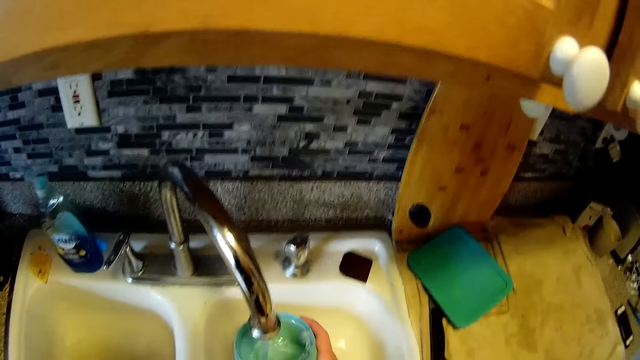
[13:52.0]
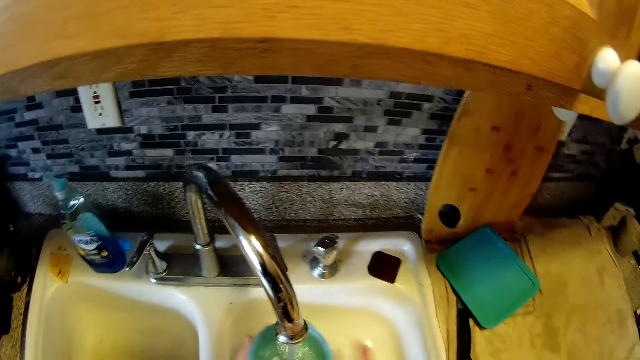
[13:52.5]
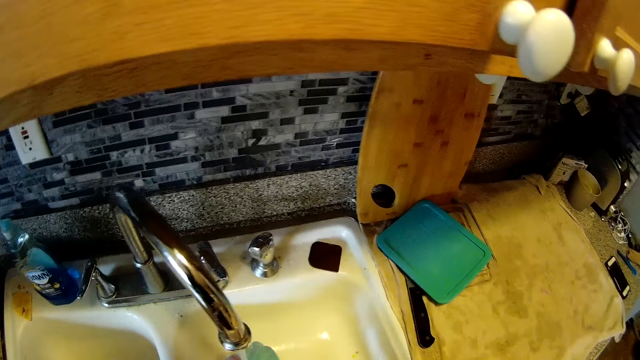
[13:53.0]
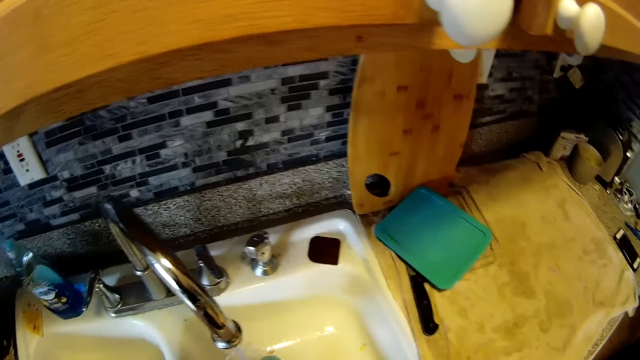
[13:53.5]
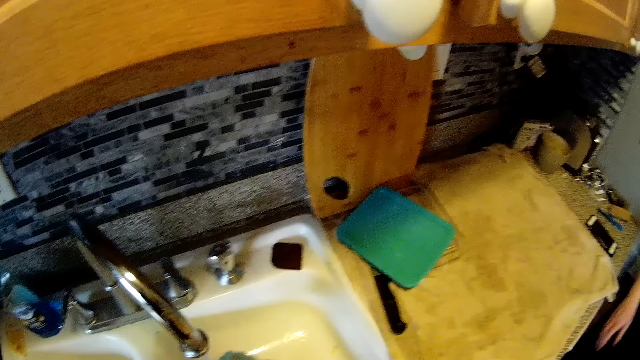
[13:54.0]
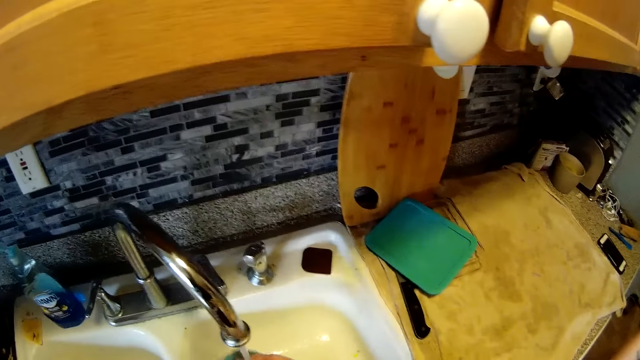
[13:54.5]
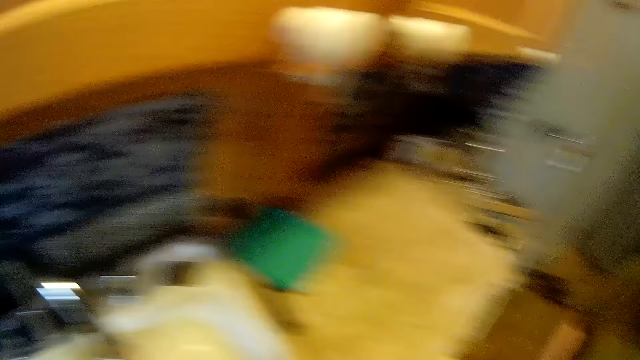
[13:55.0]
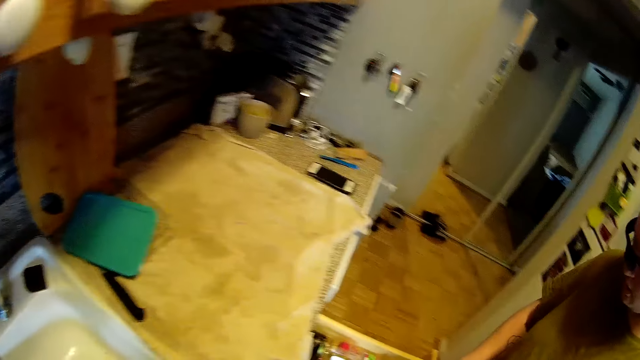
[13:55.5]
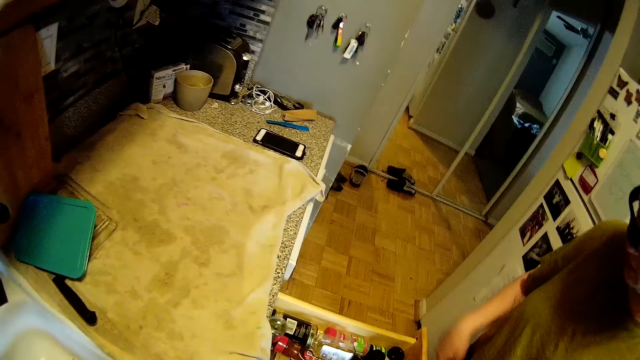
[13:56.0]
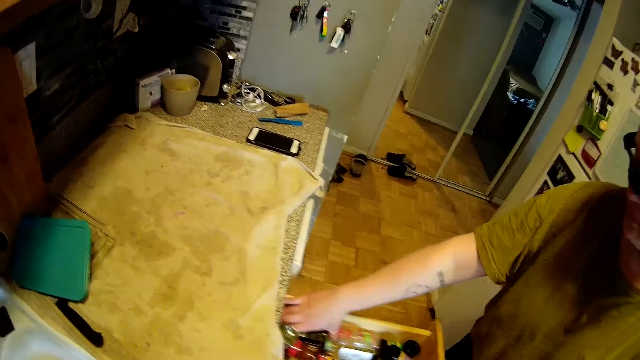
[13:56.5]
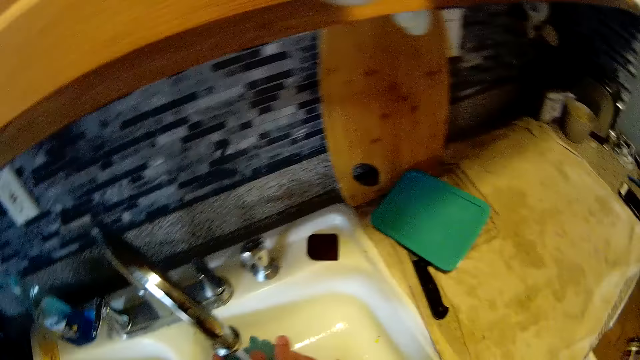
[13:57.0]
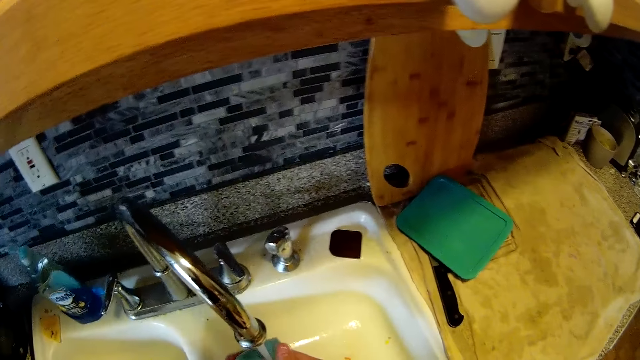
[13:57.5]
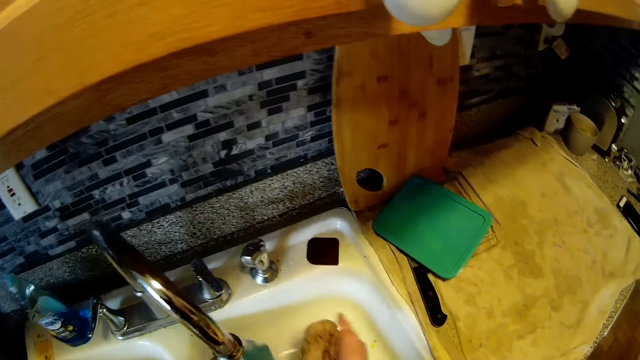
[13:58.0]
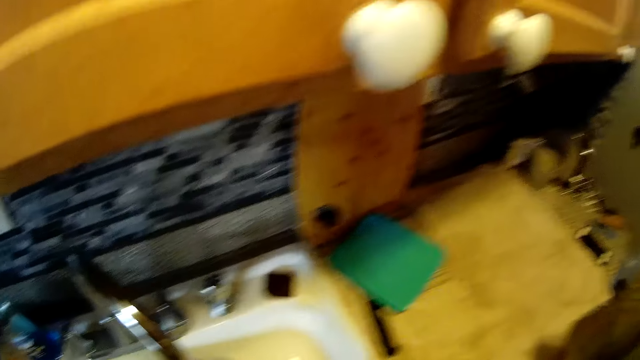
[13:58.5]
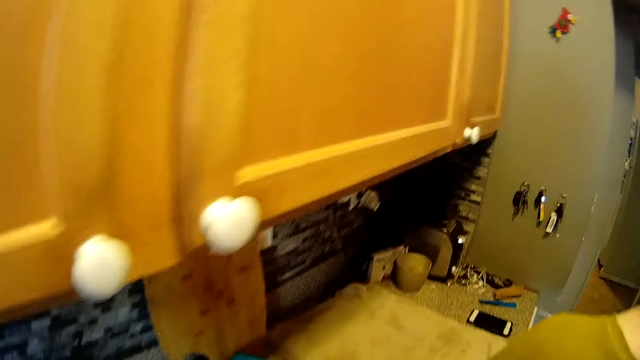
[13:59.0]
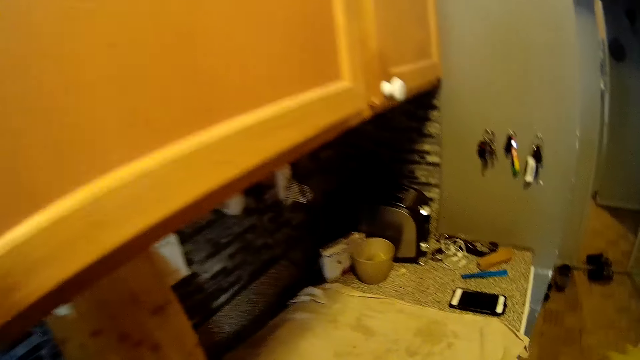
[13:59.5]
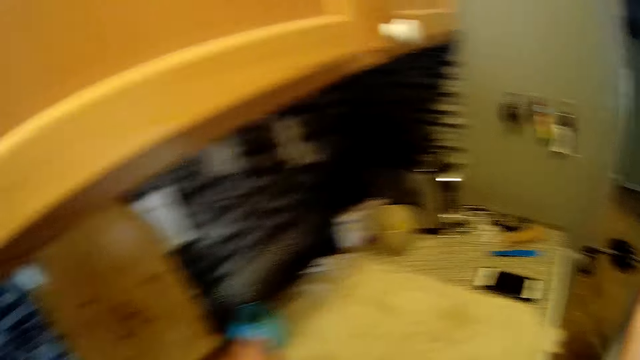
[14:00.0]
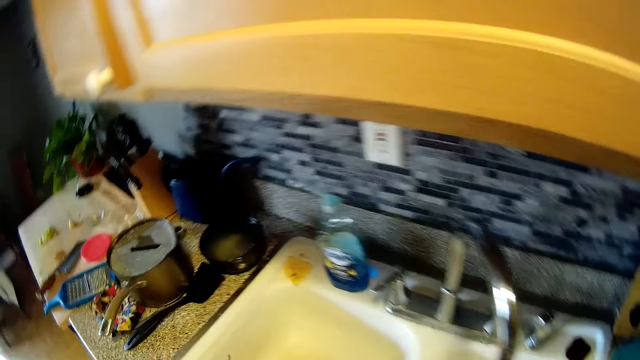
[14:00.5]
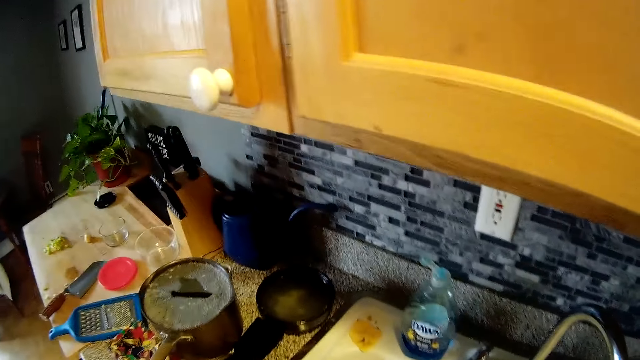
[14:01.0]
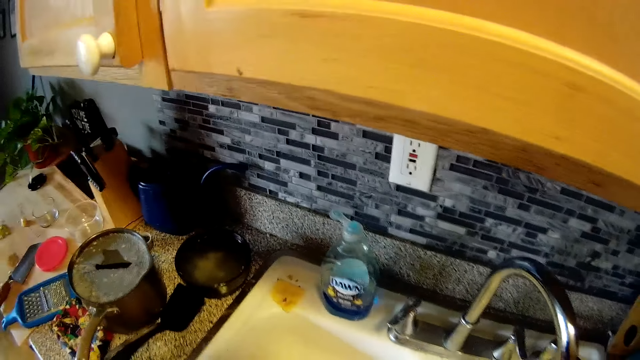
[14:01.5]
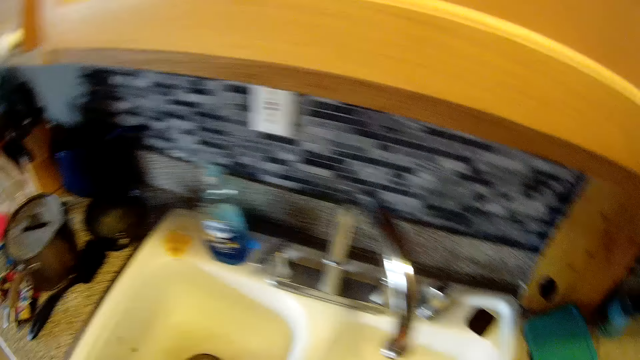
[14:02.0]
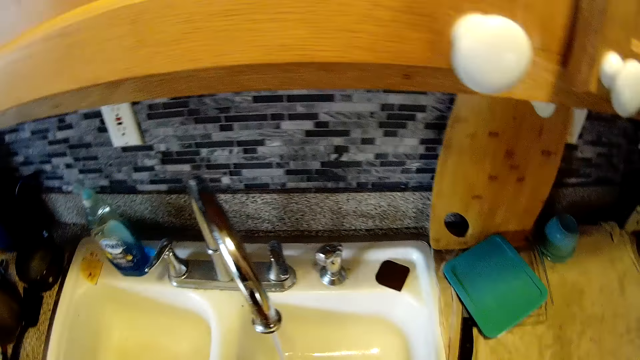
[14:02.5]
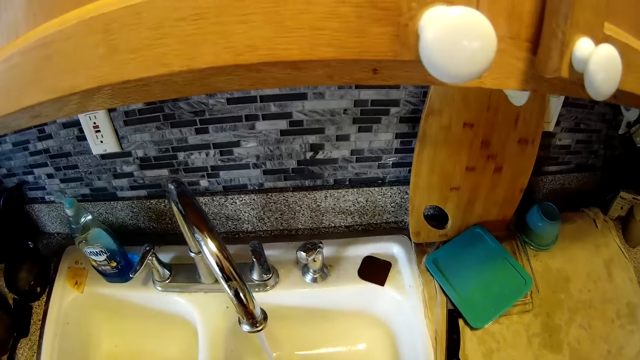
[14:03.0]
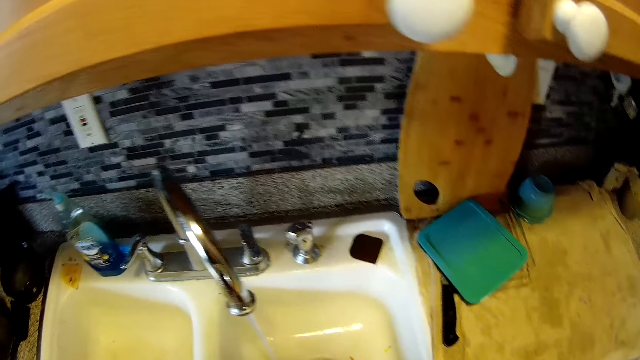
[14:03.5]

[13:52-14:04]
The camera wearer passes the plate from his right hand to his left hand. He washes the plate with a sponge in his right hand. He interacts with the woman. The woman opens a drawer with her right hand. She takes a bottle from the drawer with her right hand. The camera wearer washes utensils in the sink. He places the plate on the counter top beside the sink with his left hand. He washes utensils.

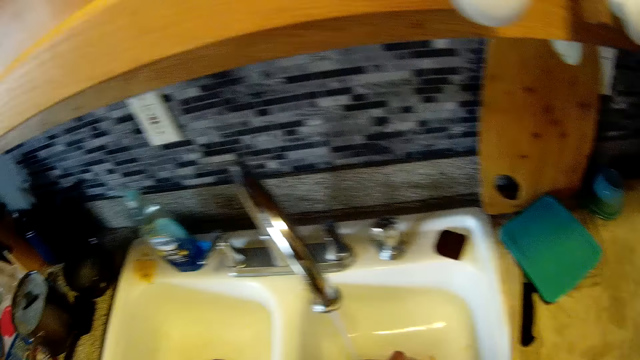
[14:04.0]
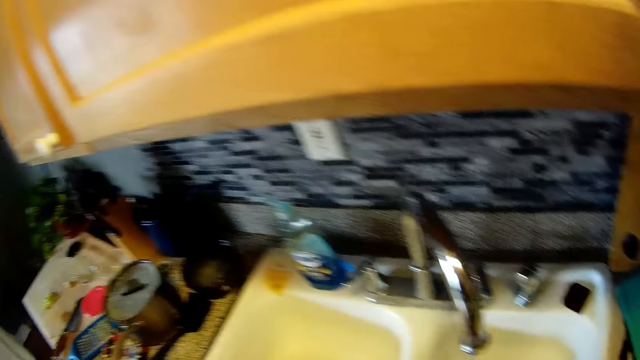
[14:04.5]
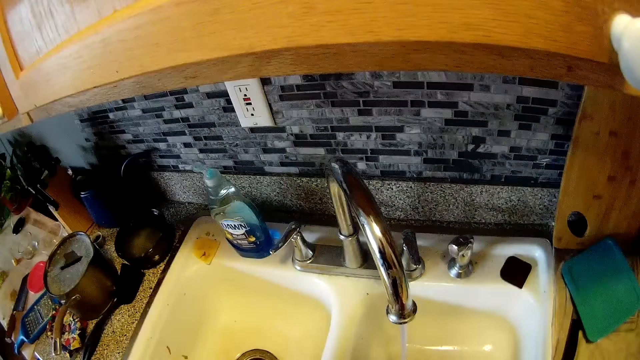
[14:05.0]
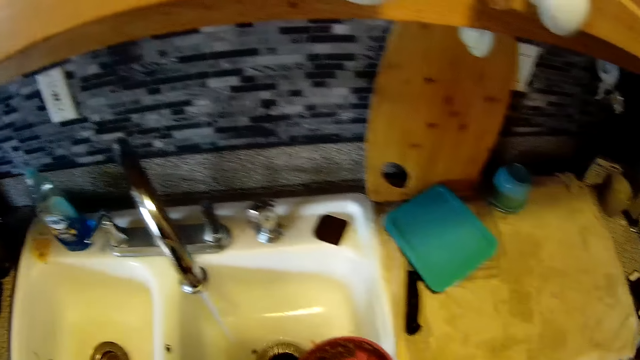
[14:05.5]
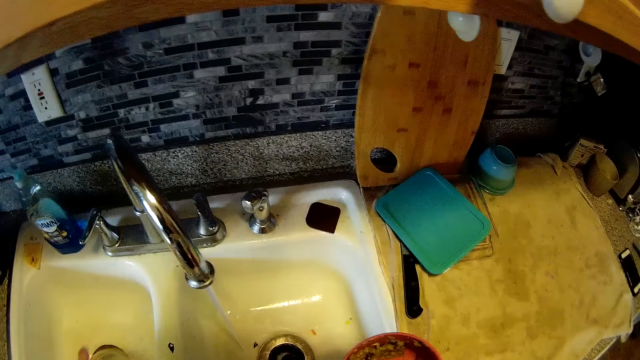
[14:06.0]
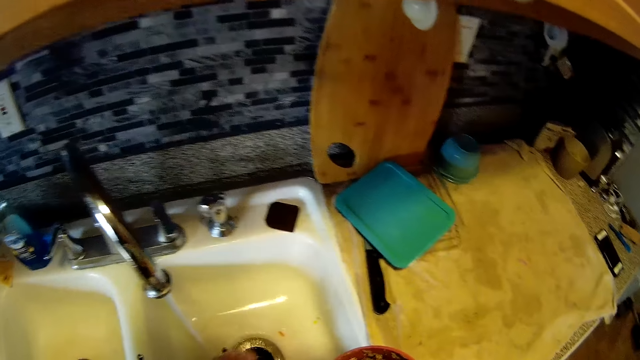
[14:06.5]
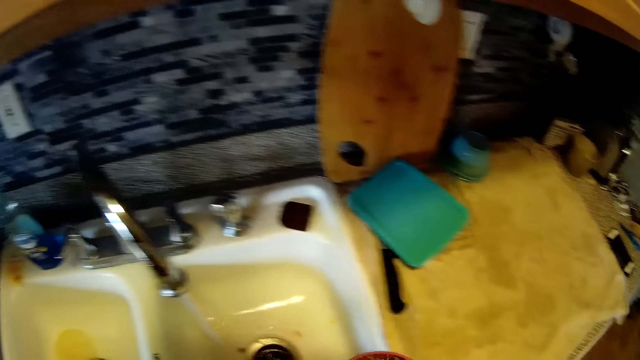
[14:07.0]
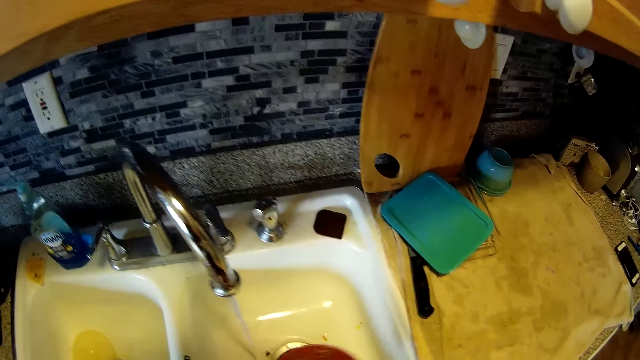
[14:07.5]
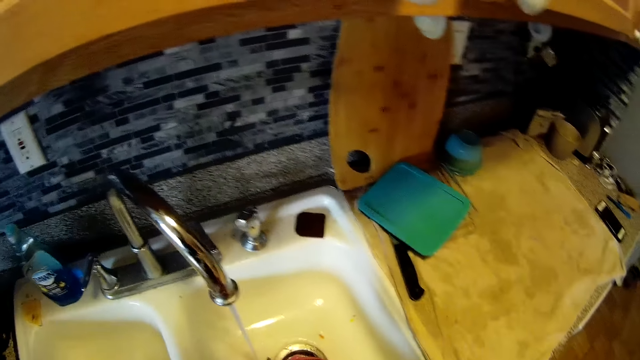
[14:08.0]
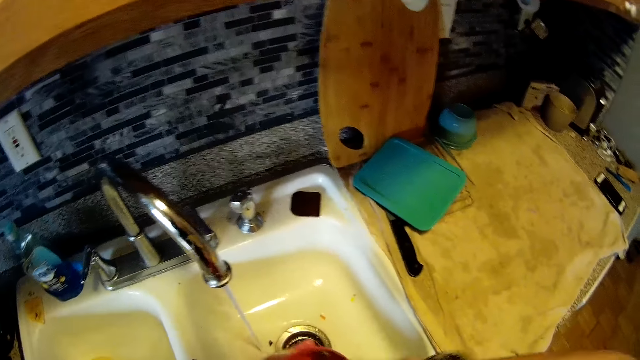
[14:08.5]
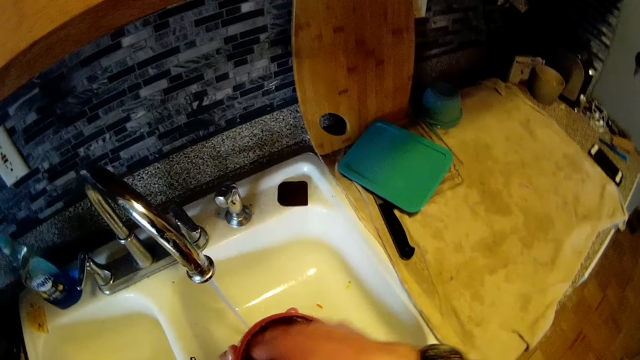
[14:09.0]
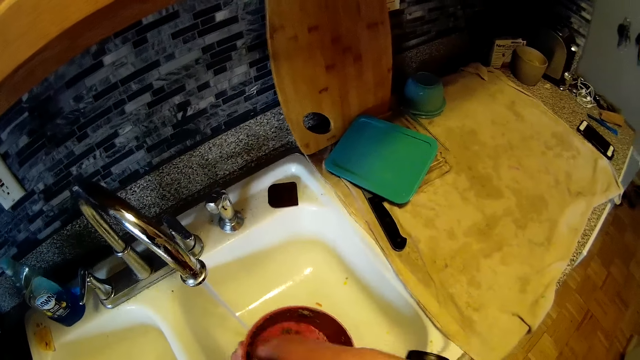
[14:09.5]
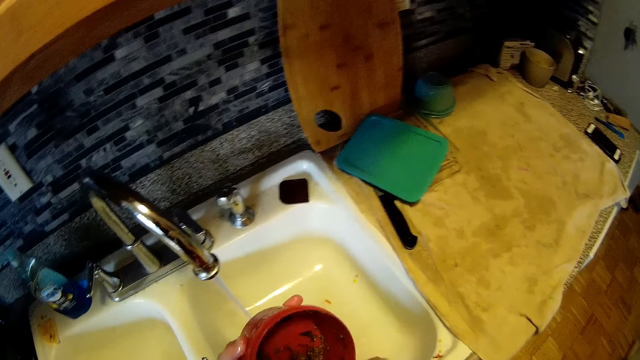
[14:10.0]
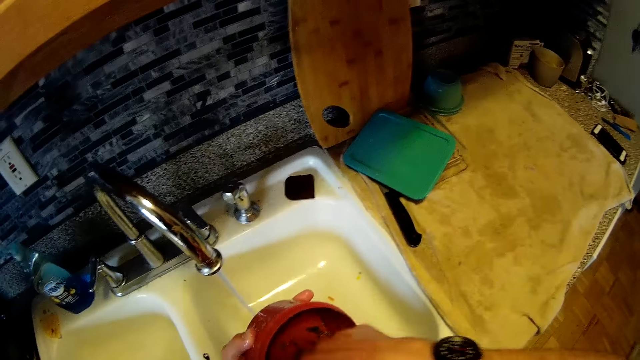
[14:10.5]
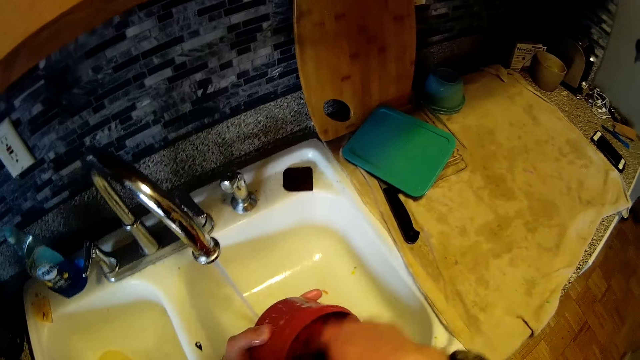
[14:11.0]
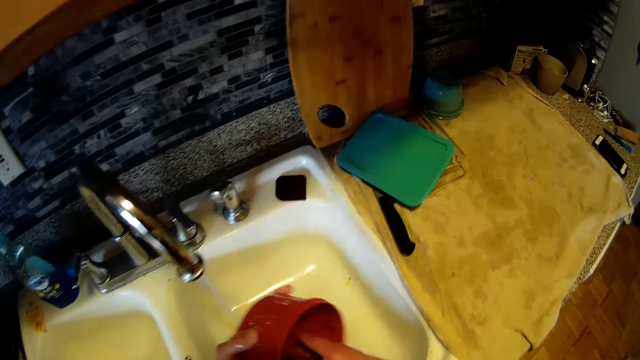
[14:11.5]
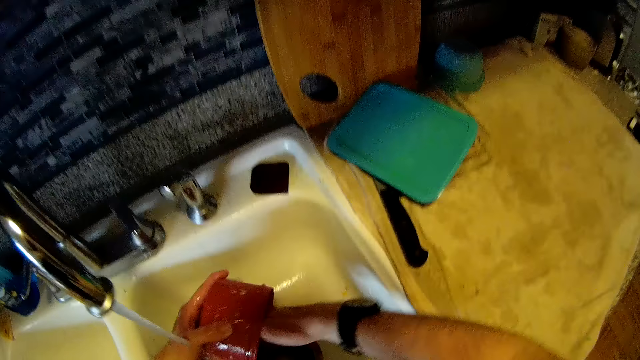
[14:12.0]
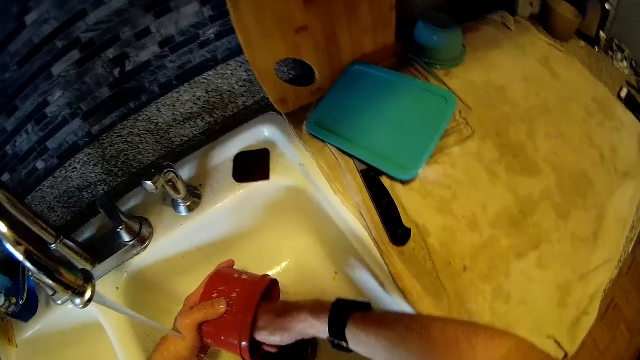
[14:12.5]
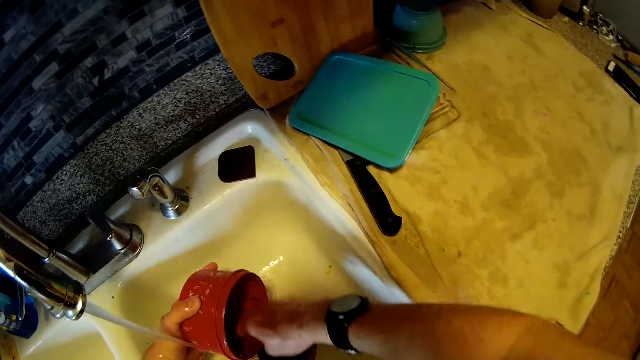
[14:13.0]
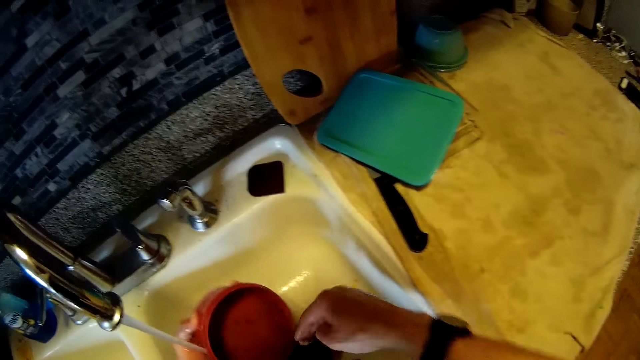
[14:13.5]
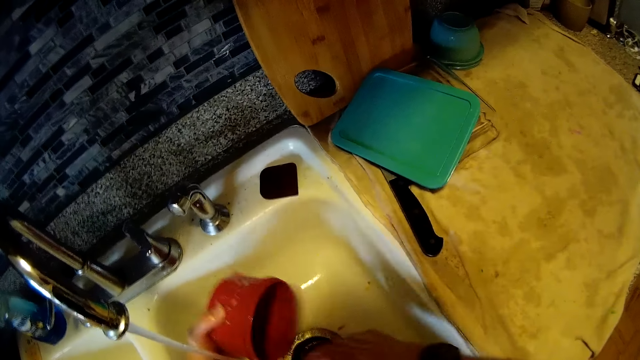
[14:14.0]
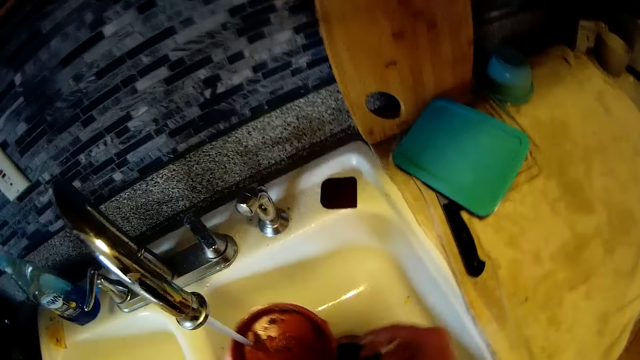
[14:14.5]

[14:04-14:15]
The camera wearer holds a plate in his right hand. He gathers dirt in the plate with his right hand. He pours the dirt from the plate into the sink with his right hand.
